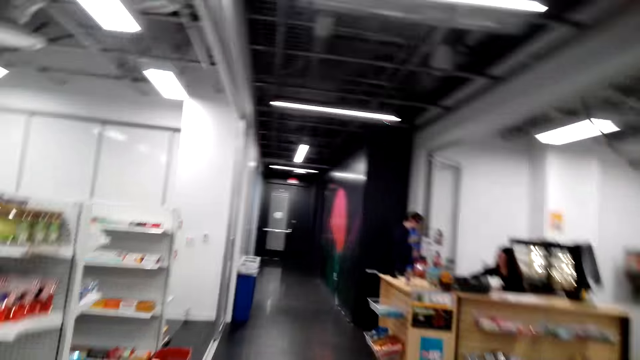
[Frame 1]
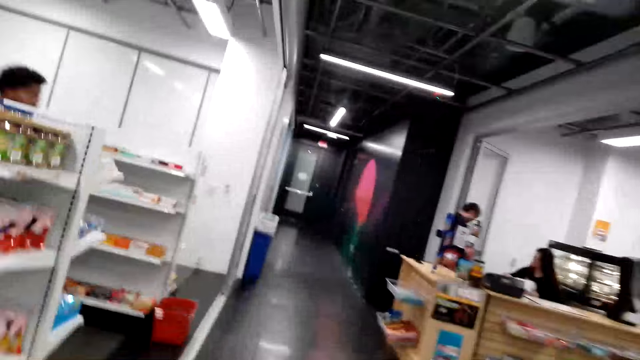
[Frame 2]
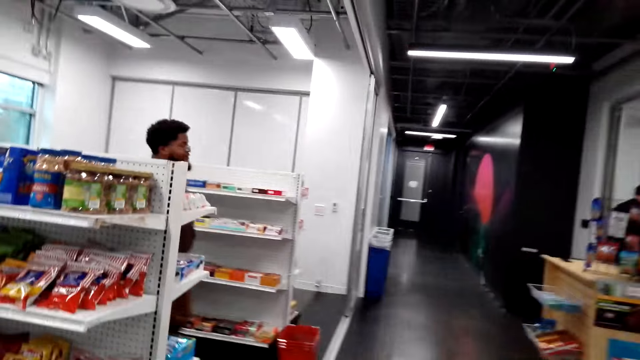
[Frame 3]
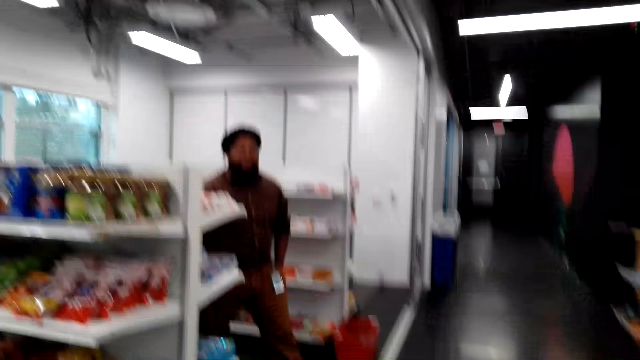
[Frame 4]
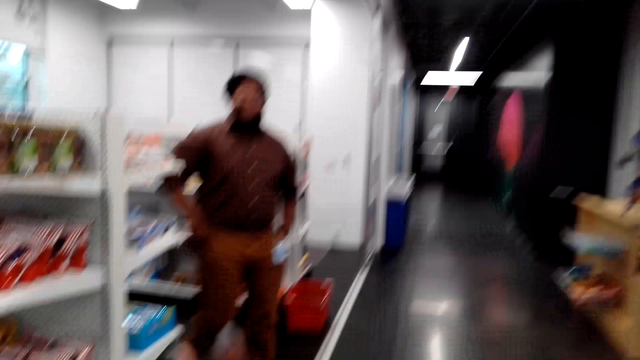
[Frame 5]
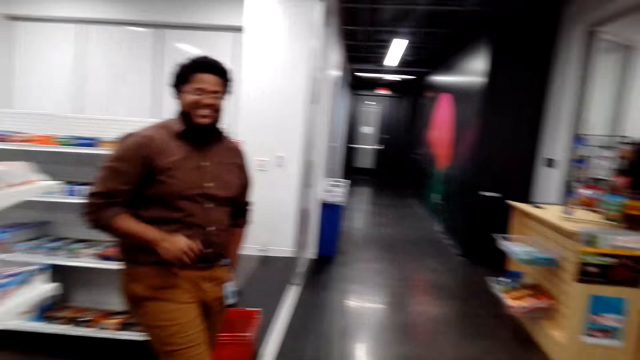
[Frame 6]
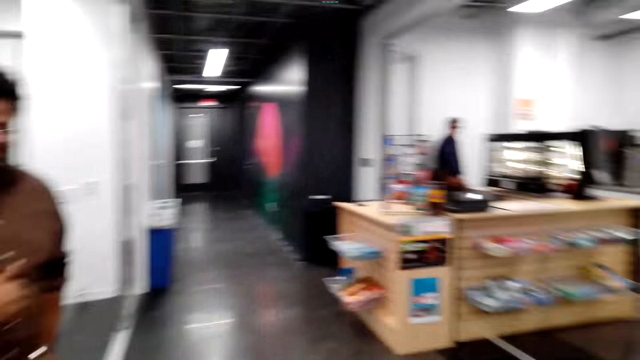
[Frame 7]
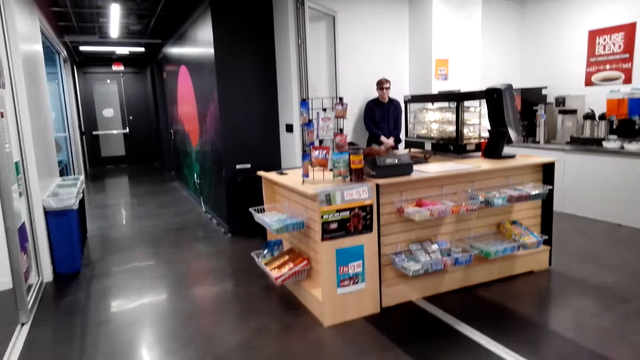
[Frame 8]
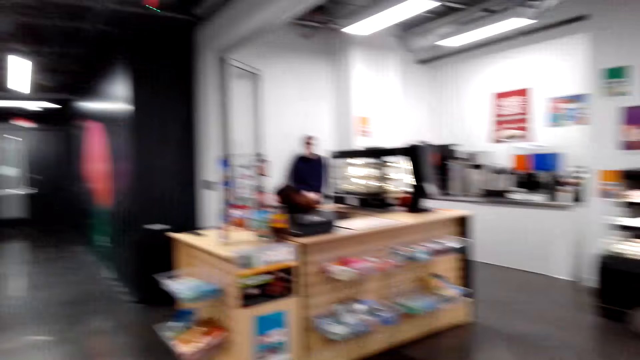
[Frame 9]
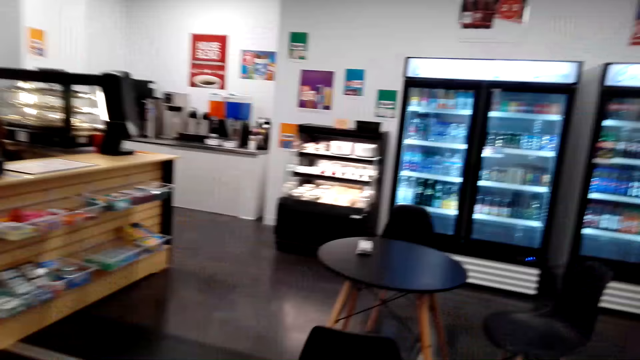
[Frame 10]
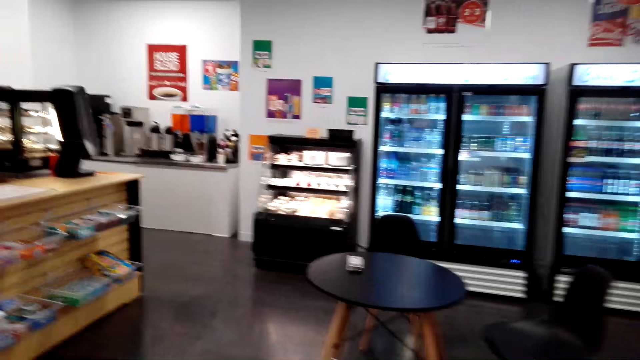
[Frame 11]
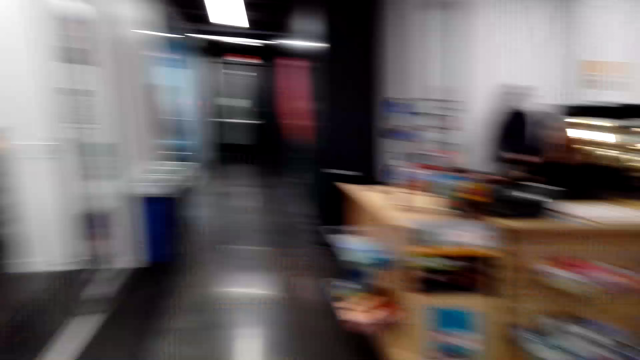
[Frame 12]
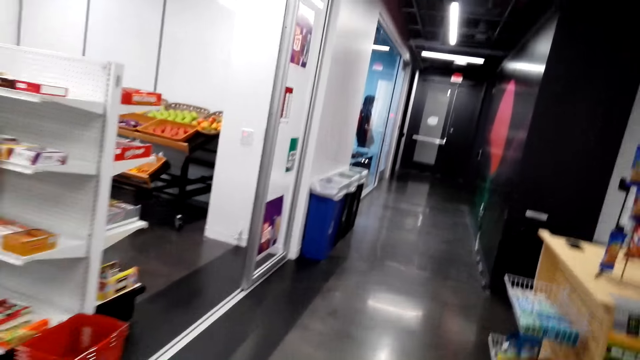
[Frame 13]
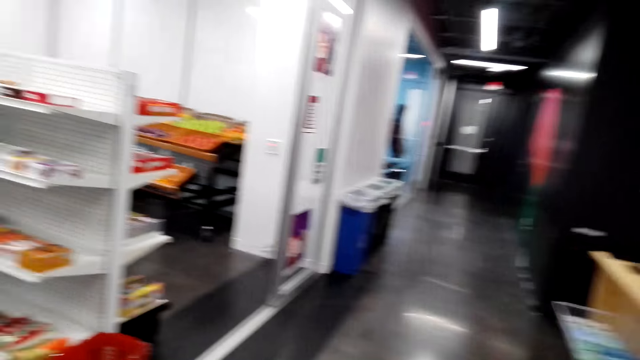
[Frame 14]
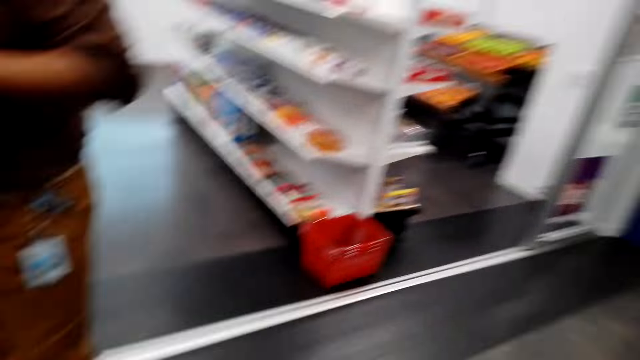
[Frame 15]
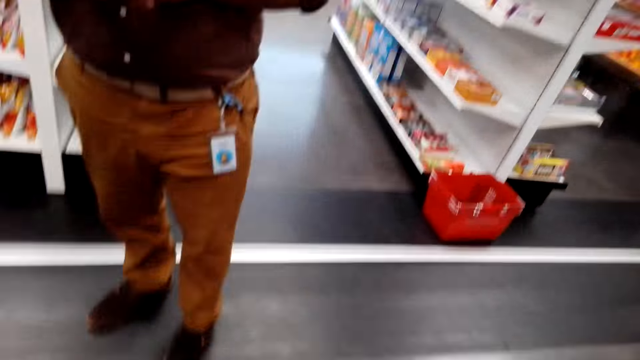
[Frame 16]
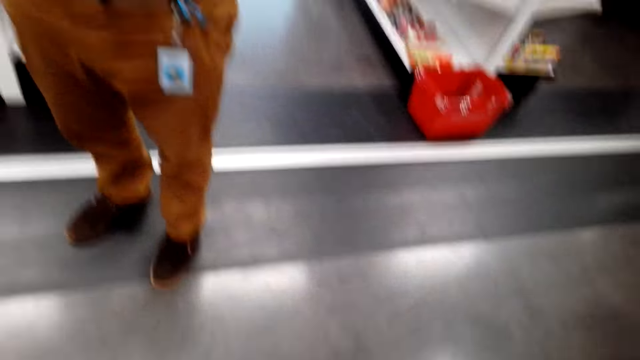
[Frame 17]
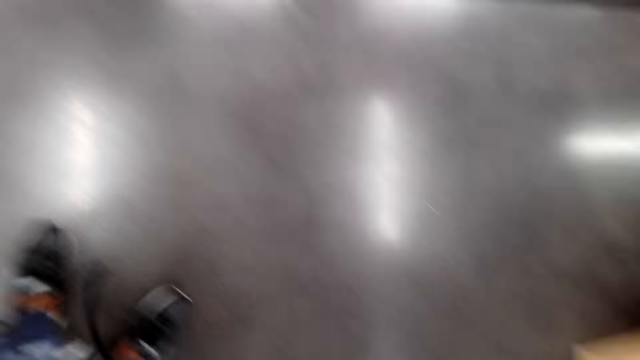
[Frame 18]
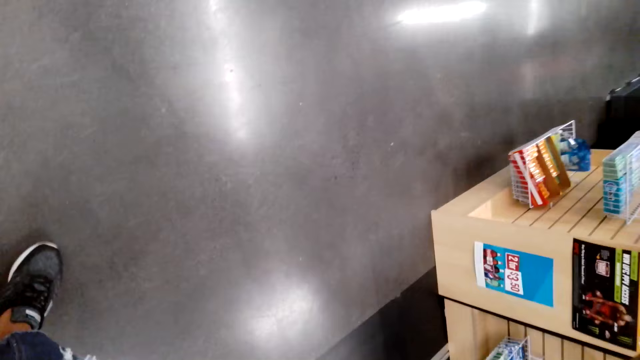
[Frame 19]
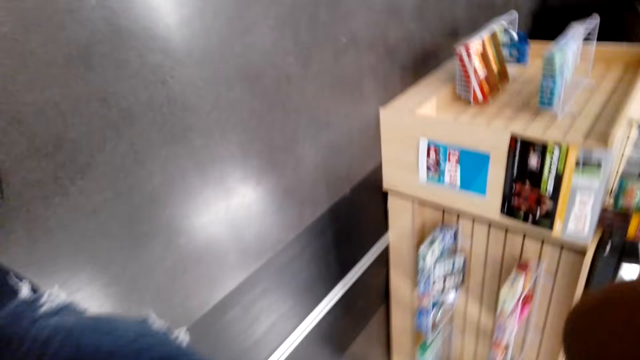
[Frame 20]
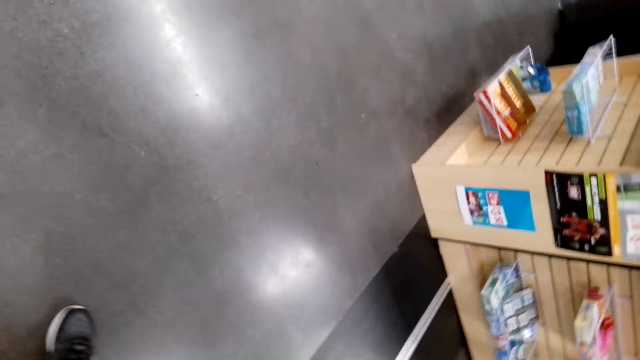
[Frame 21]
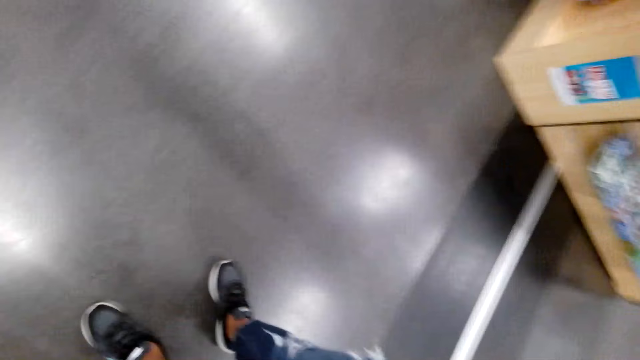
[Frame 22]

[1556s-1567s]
The camera wearer walks around the mall. A man walks out of the store. The camera wearer walks around the mall. They look around. The man stands beside the camera wearer.

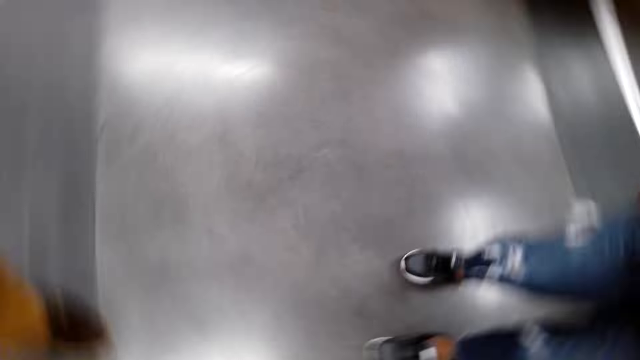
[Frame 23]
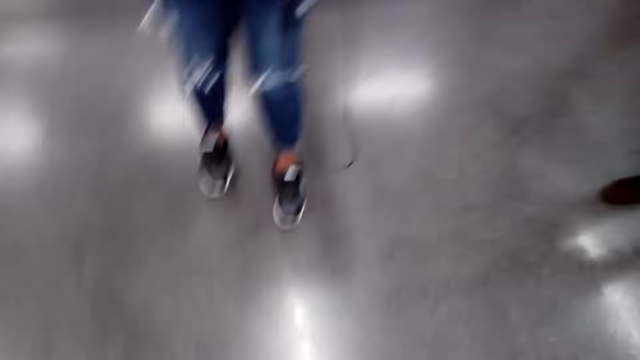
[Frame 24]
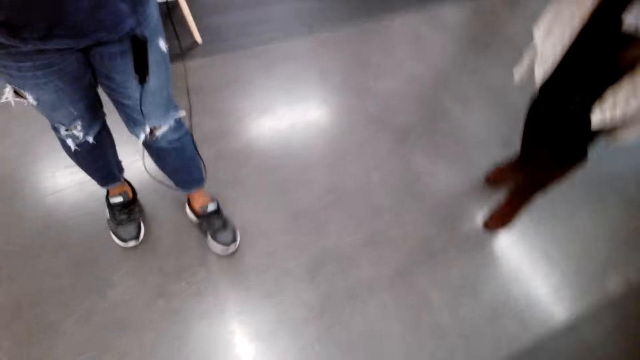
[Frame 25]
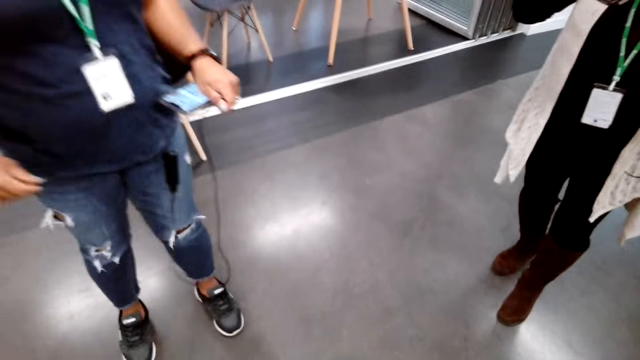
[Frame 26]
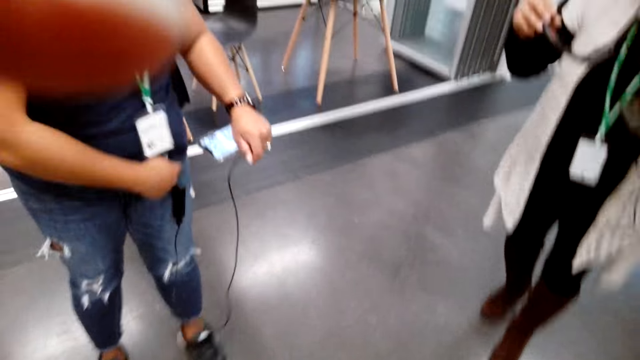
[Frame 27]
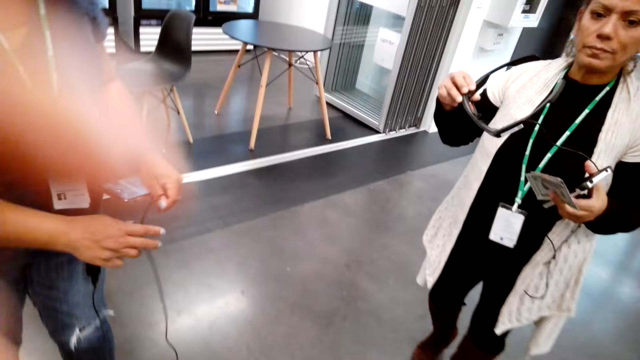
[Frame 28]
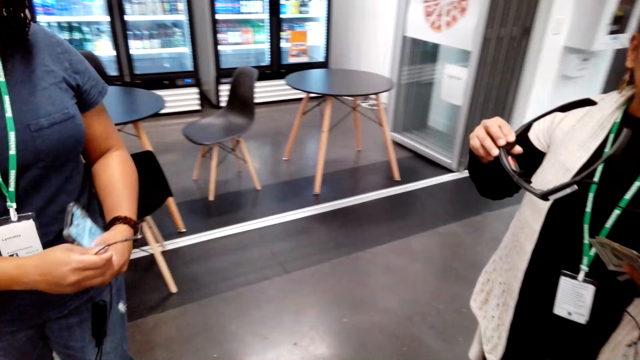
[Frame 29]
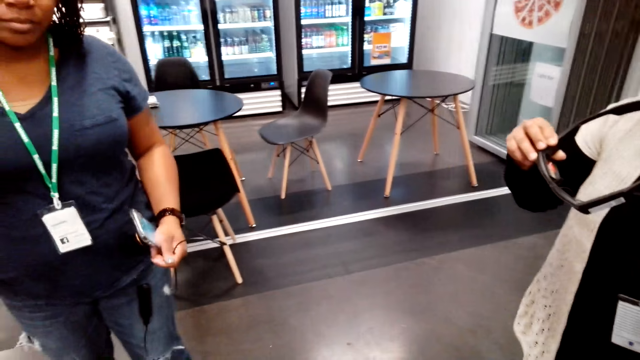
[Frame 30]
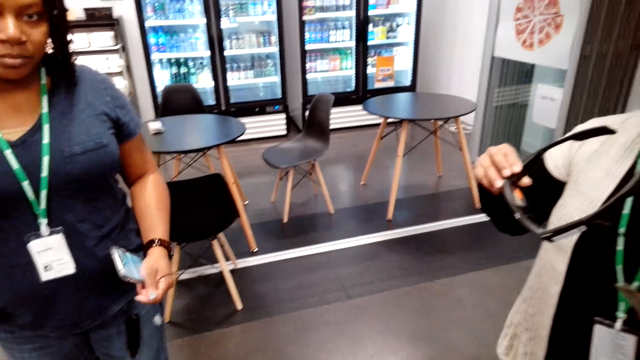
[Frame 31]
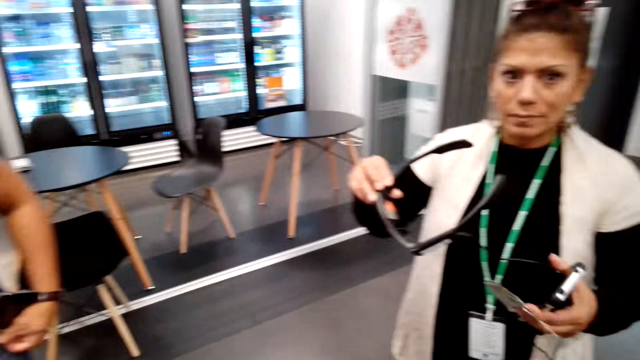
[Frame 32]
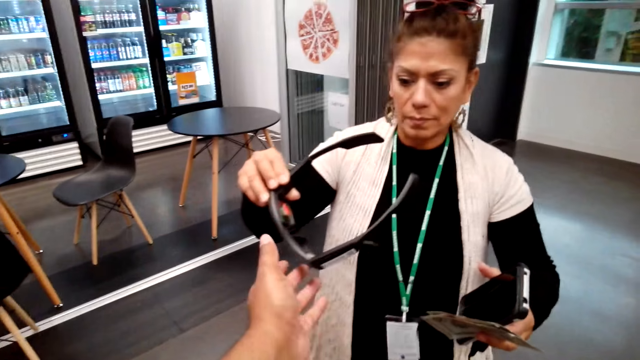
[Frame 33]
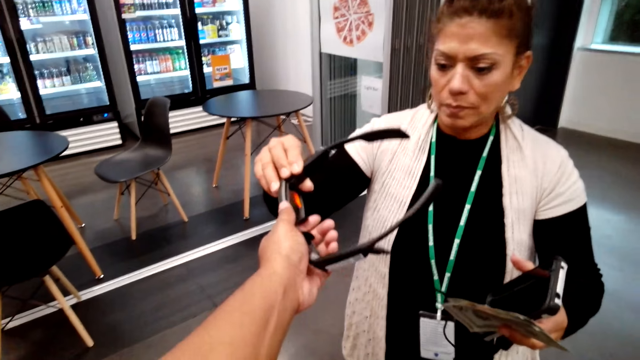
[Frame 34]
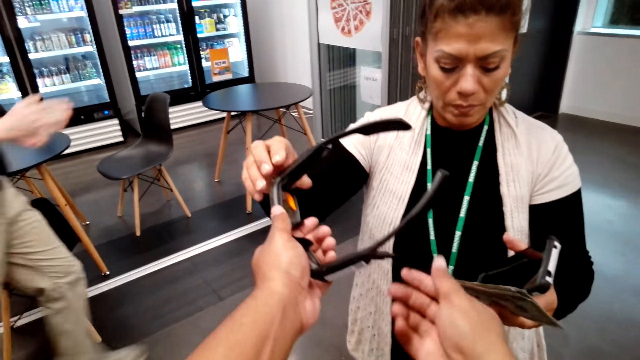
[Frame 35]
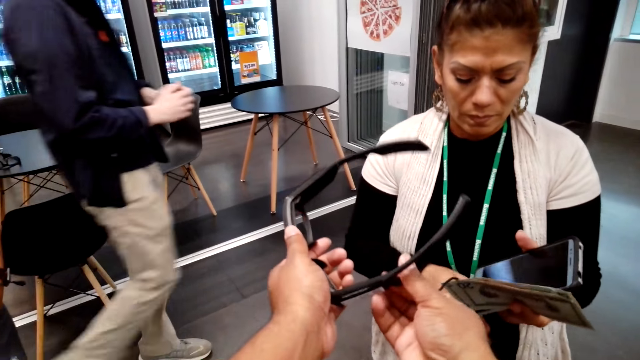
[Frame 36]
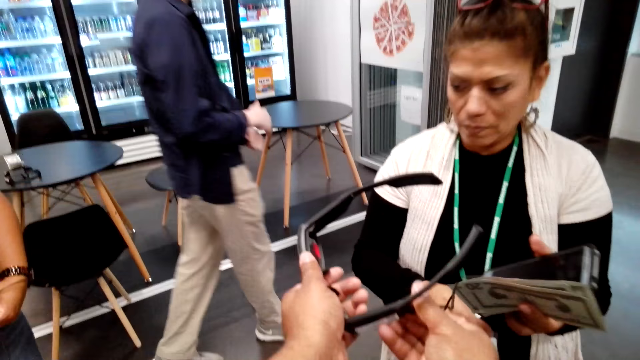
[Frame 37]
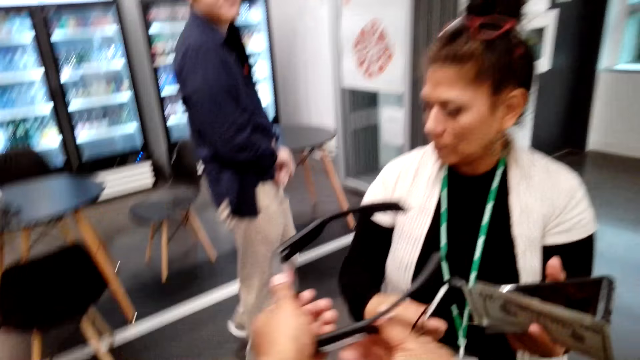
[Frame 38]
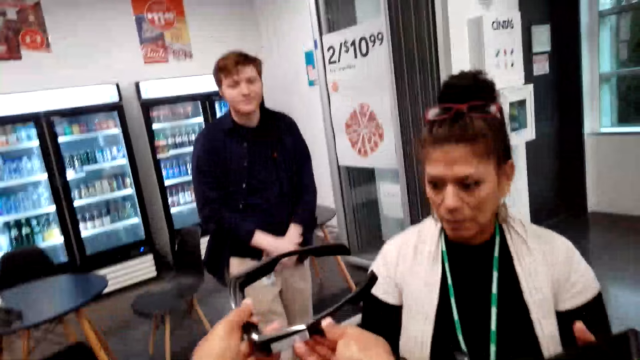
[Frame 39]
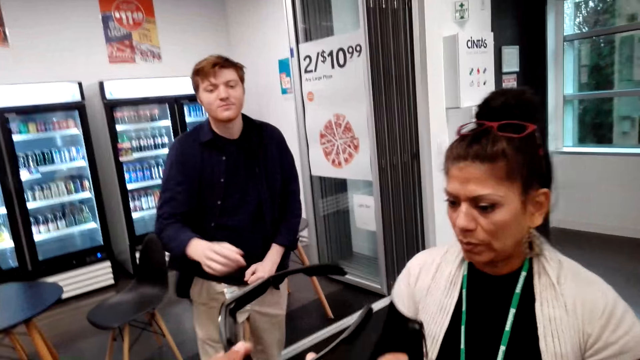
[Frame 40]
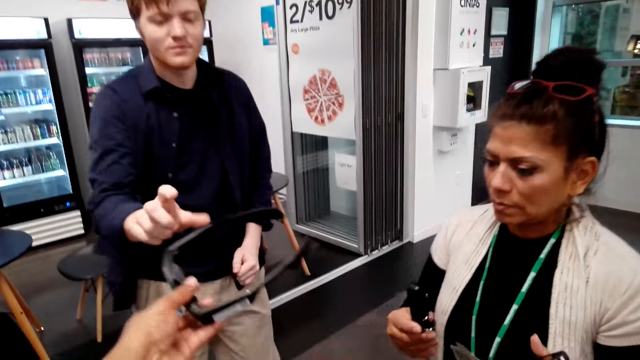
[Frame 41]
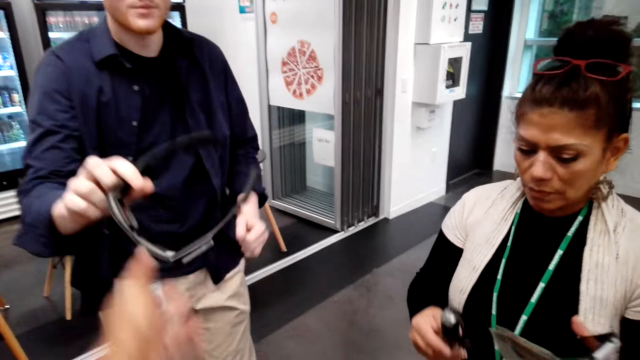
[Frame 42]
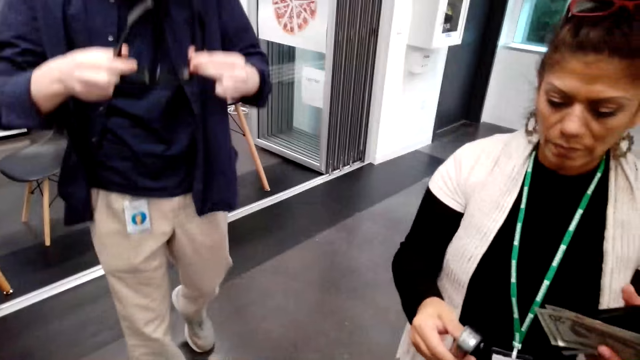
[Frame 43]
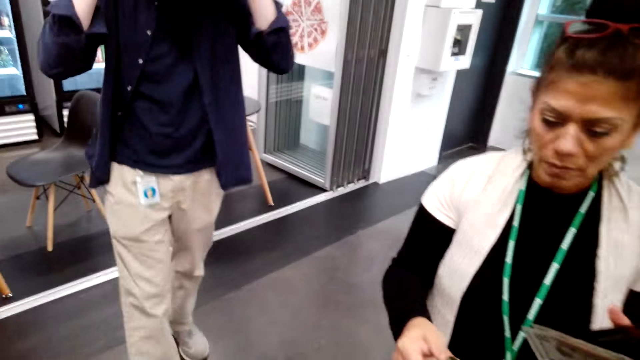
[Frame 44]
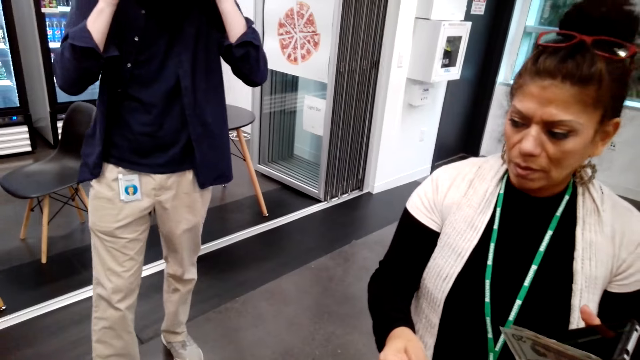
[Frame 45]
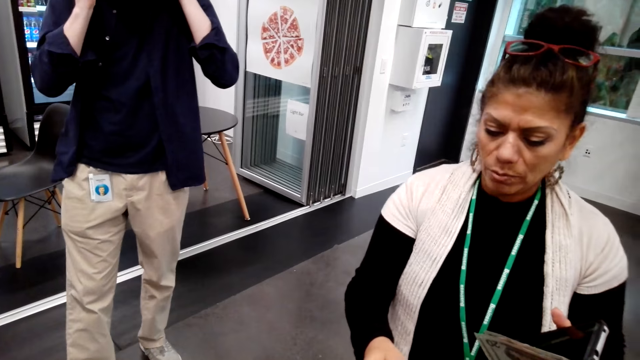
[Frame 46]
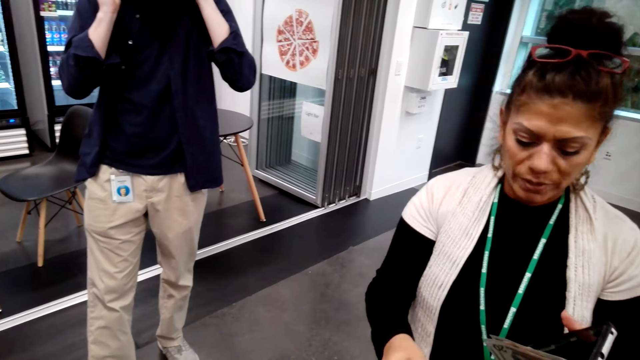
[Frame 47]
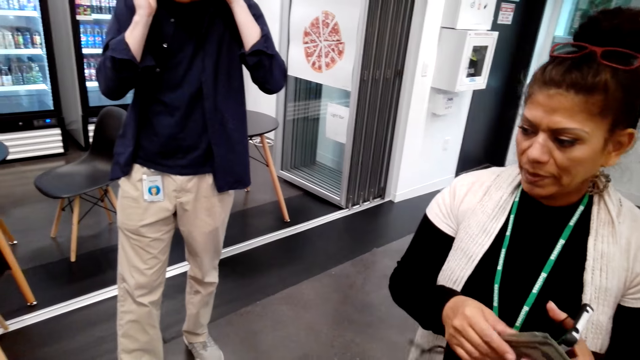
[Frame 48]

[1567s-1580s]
A woman holds a phone. The woman pulls the headphone. Another woman holds glasses. The camera wearer picks the glasses from the other woman. The other woman hands the camera wearer the glasses. The camera wearer holds the glasses with both hands. A man stands on the path. The man picks the glasses from the camera wearer. The camera wearer hands the man the glasses. The man puts on the glasses.
